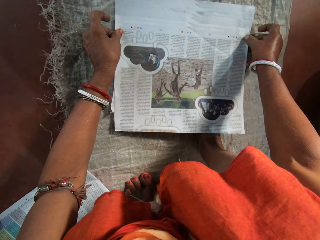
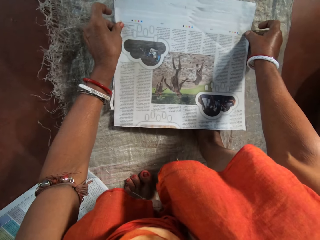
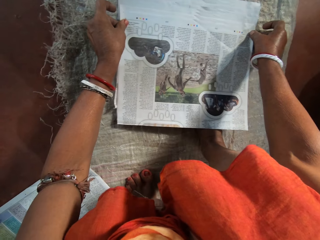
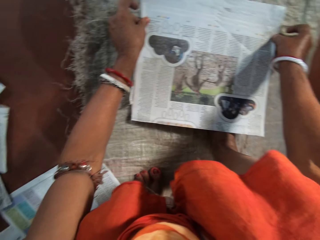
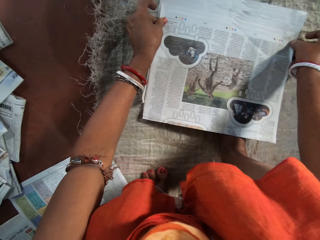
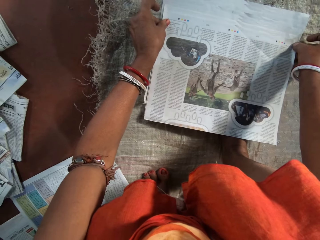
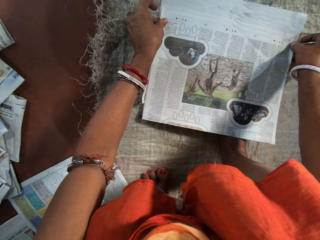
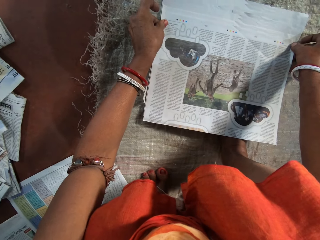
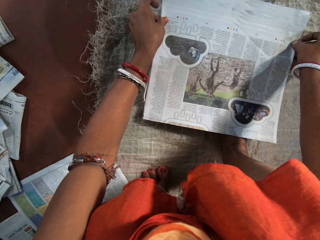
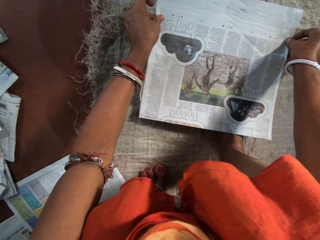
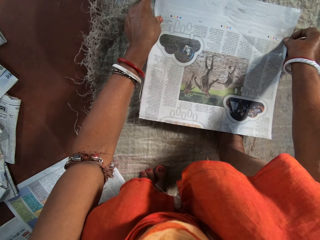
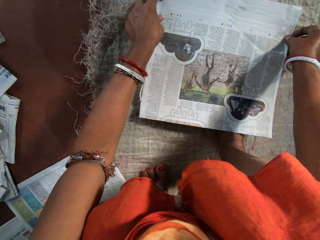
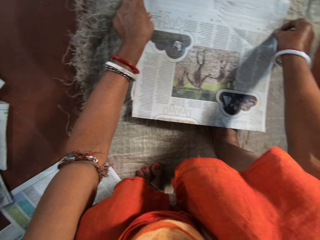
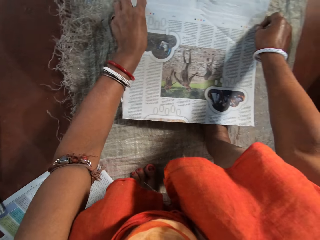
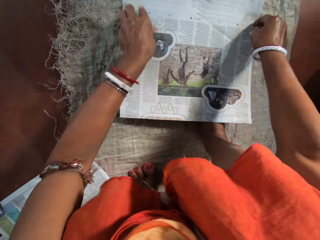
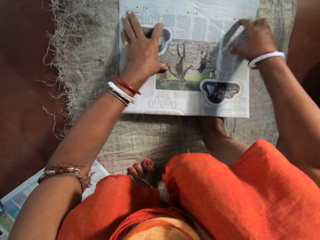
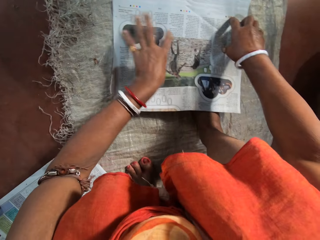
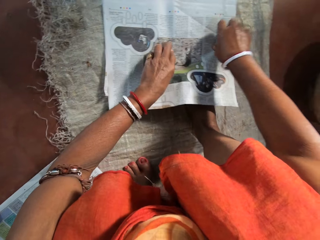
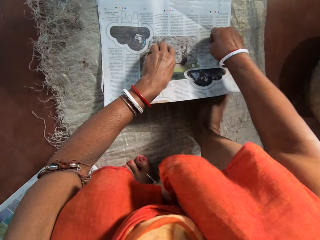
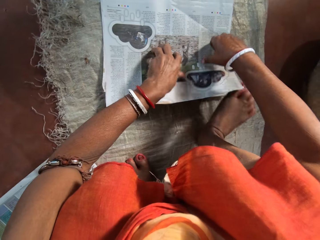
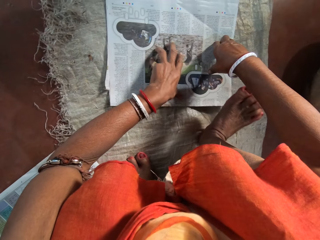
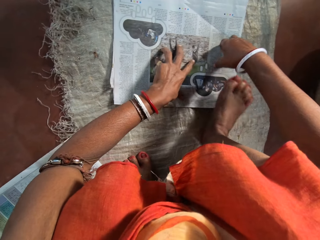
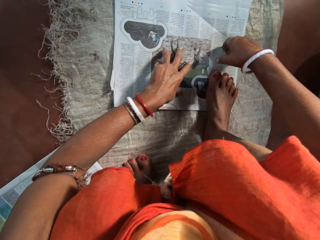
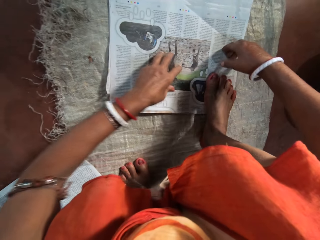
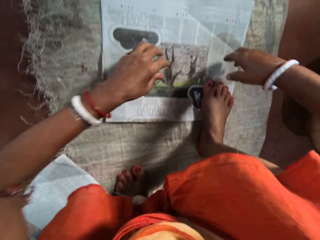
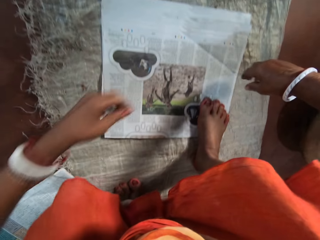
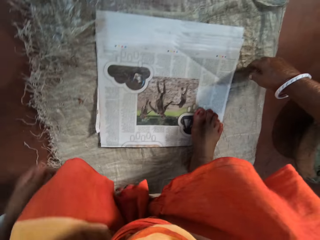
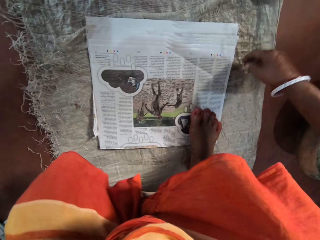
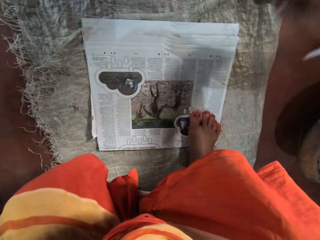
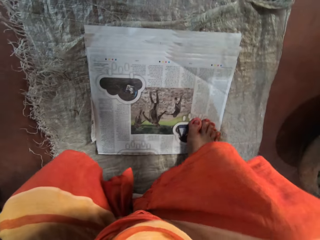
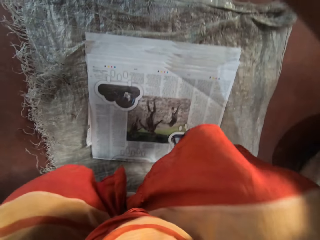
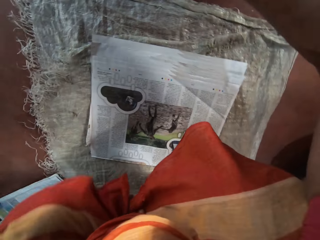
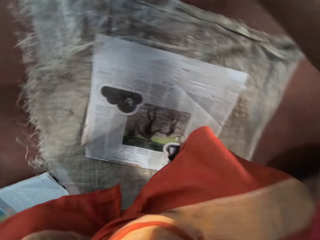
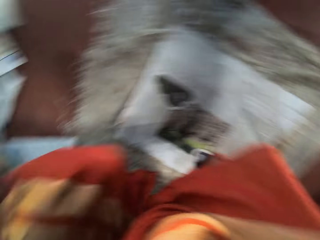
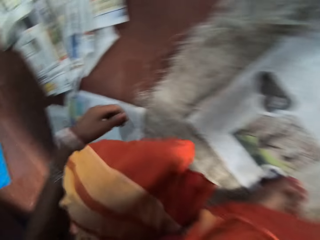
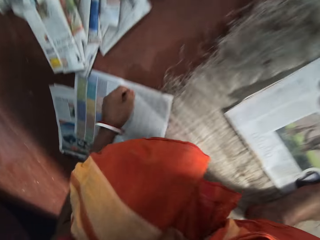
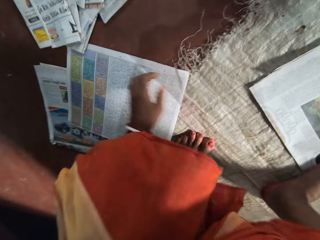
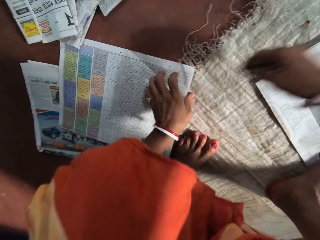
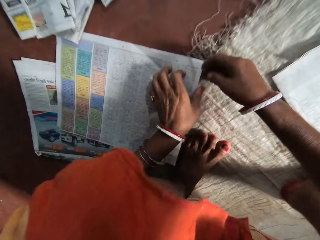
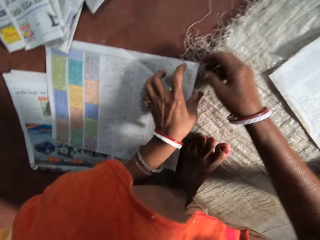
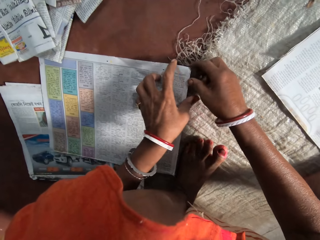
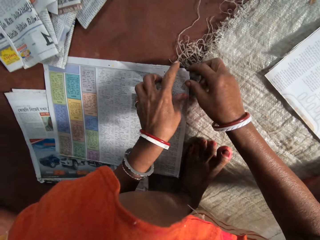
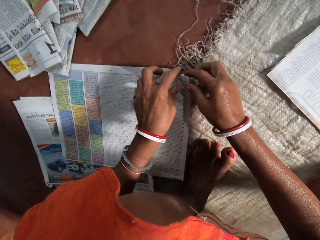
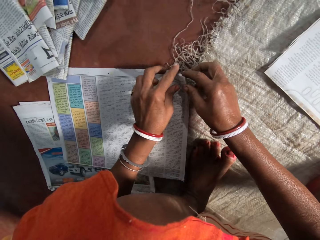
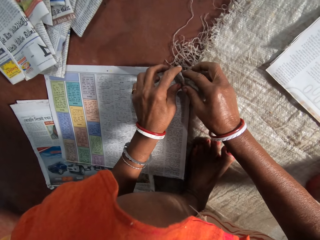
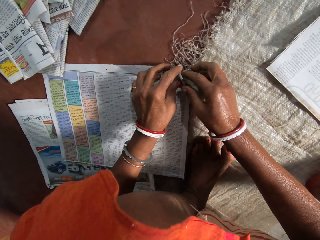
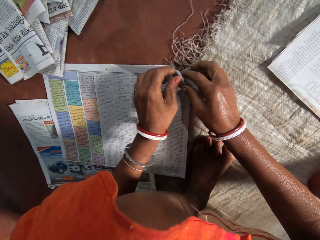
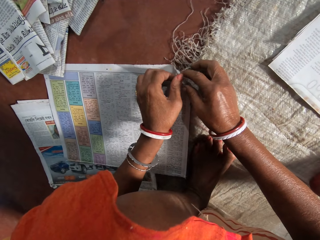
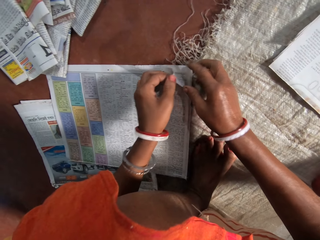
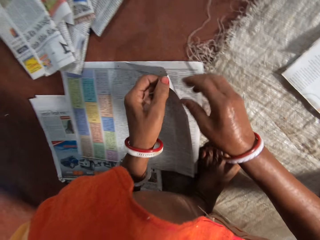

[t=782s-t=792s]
The camera wearer adjusts the newspapers on the others. She moves her hands on the newspaper. She places hands on the newspaper. She places her right leg on the newspapers. She stretches a hand.

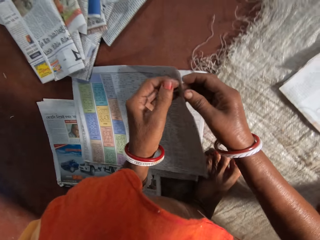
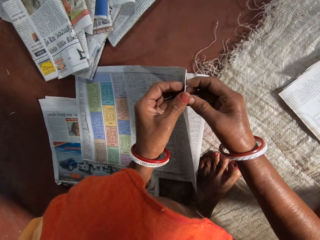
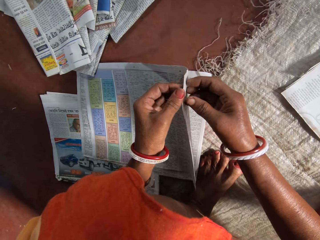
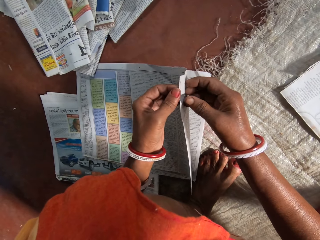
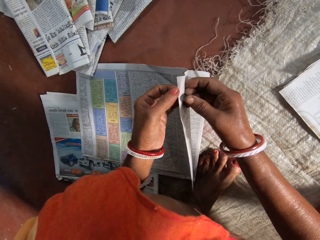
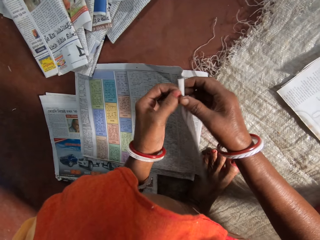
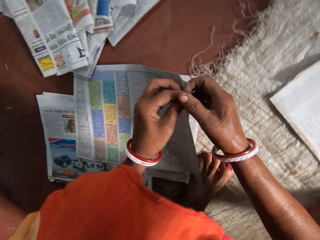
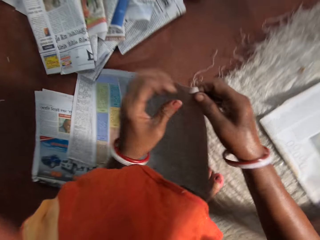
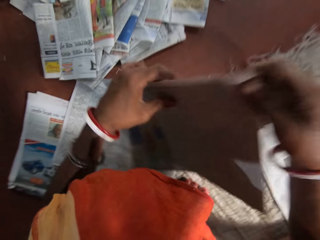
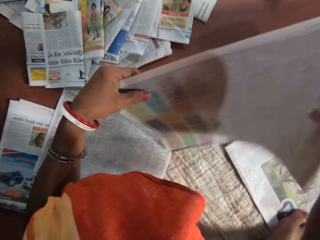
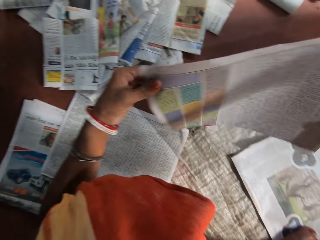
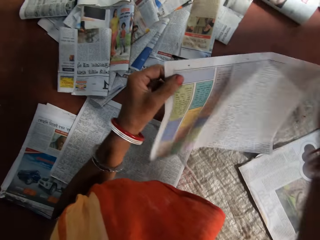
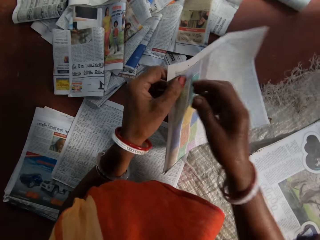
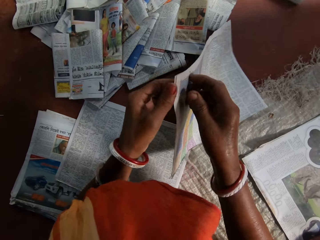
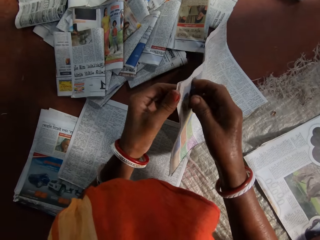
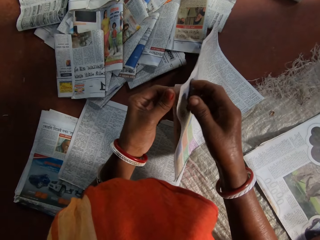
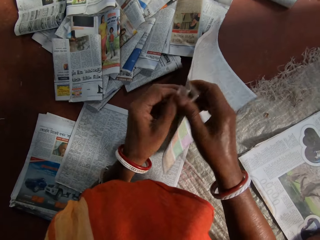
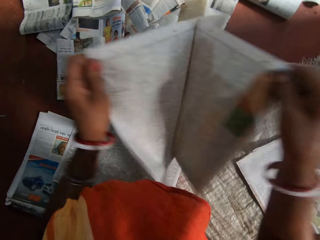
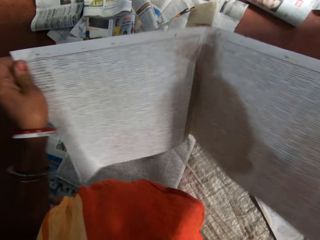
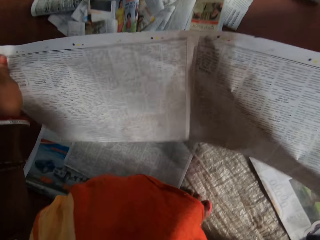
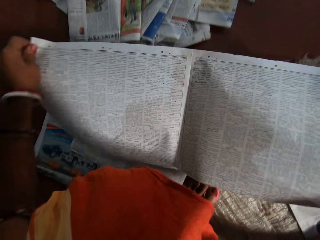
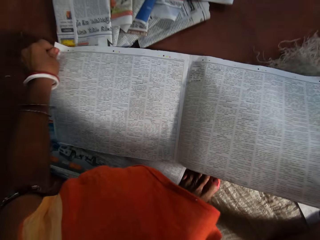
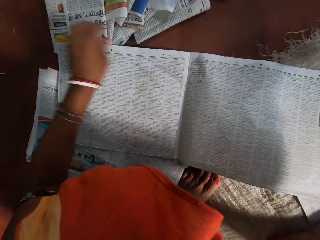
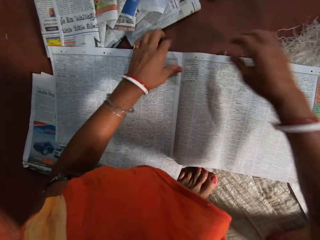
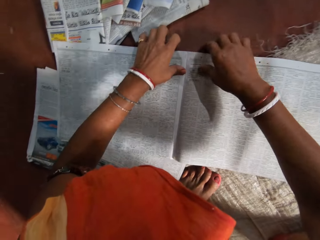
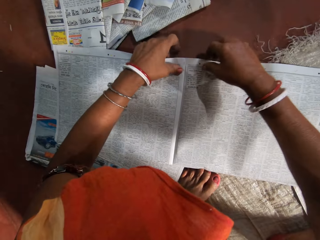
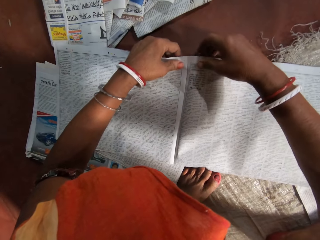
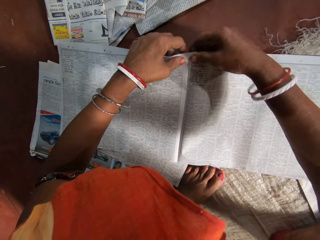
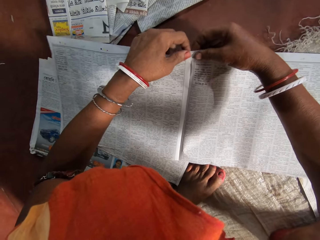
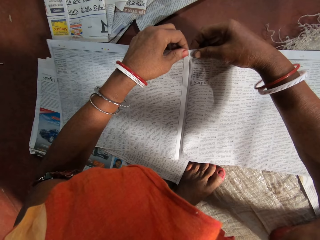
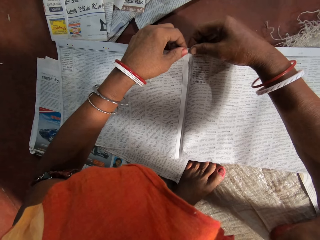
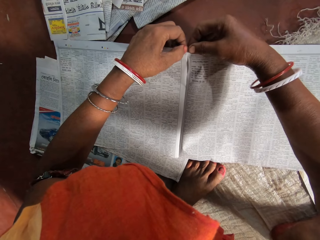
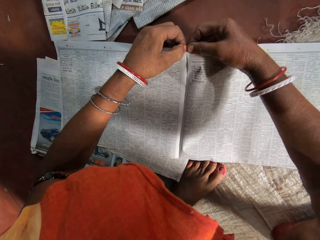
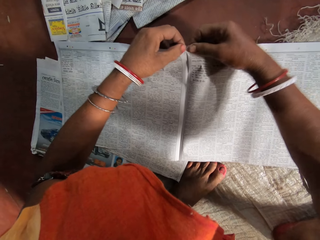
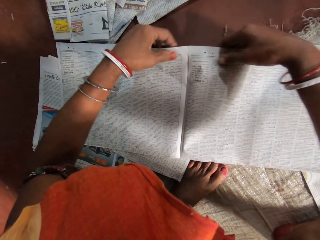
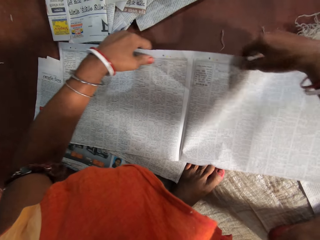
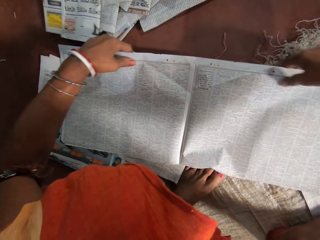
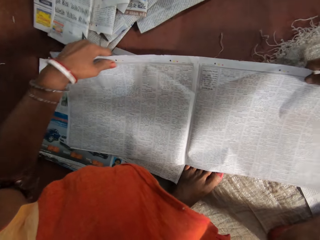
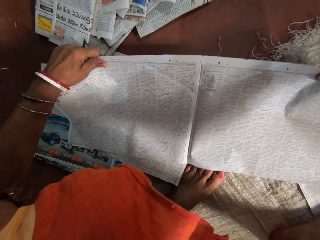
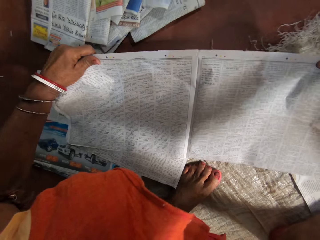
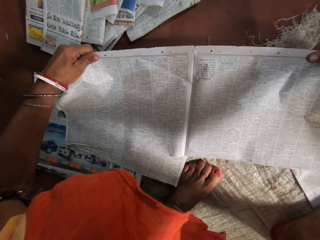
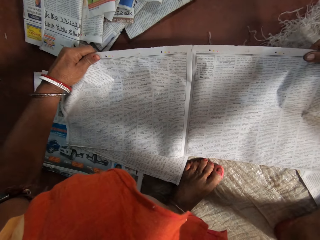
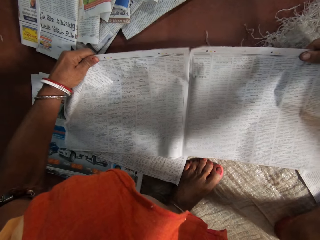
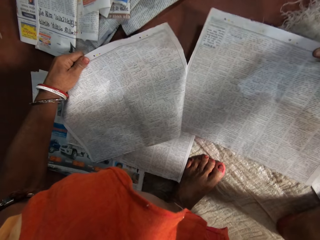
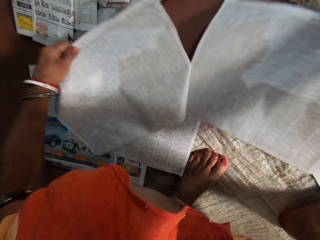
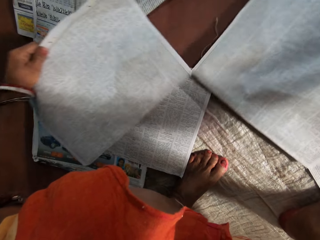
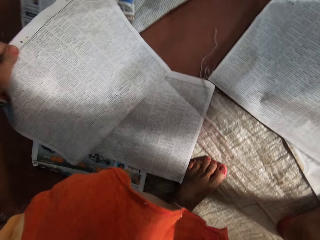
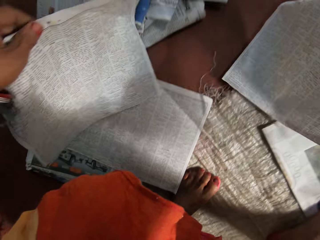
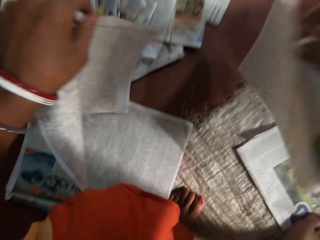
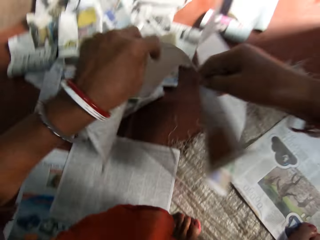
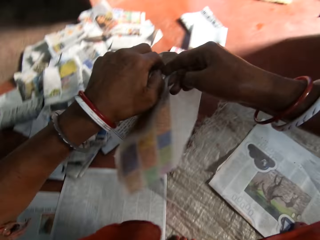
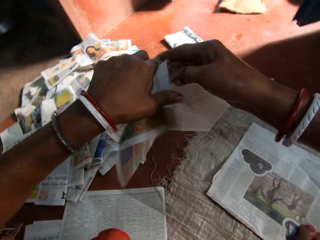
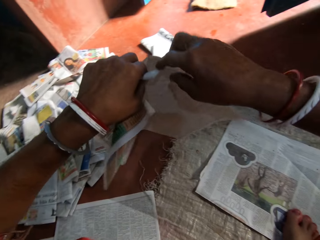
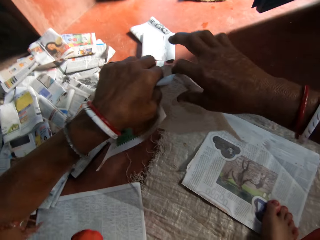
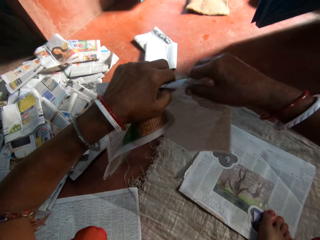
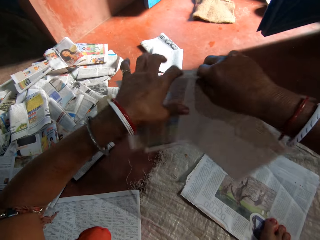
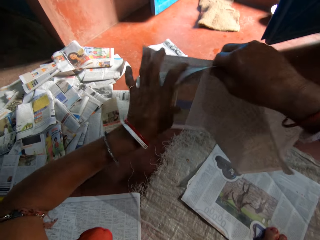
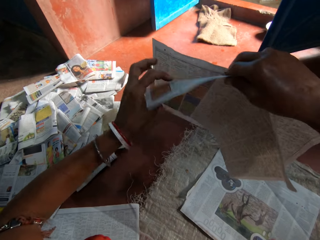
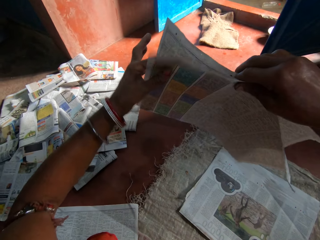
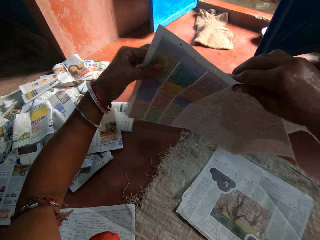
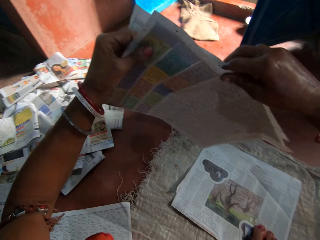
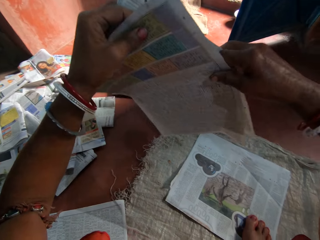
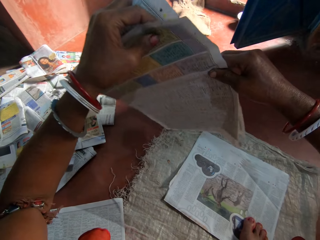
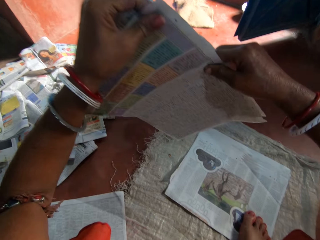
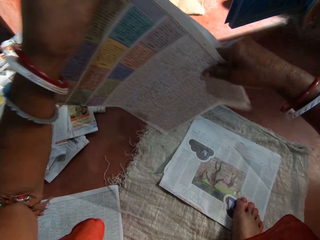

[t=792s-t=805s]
The camera wearer picks a newspaper. They lift newspapers from the others. They separate the newspapers. They stretch a newspaper. They put the newspaper on the floor, on a sack. They cut the newspaper. They tear the newspaper. They hold the newspapers and place the newspapers together.
